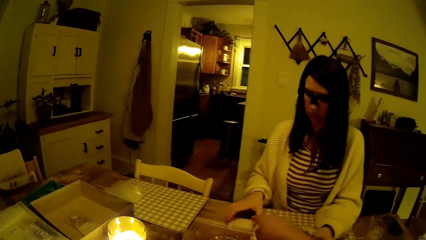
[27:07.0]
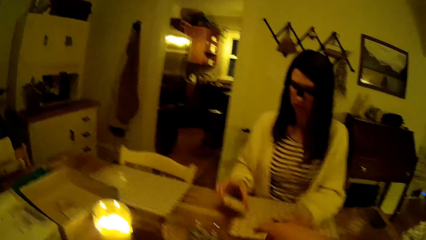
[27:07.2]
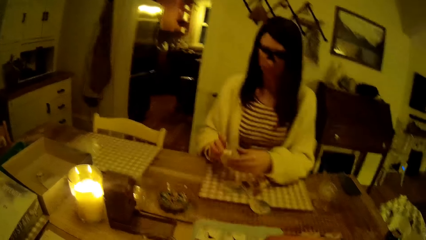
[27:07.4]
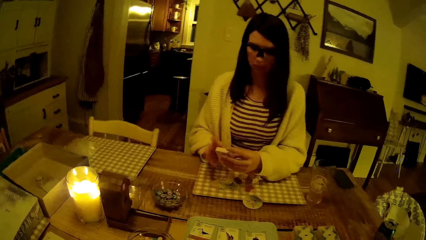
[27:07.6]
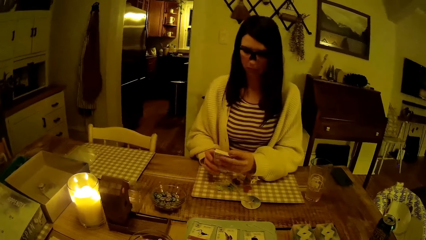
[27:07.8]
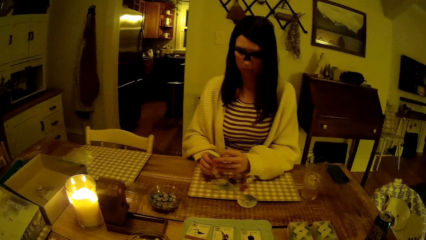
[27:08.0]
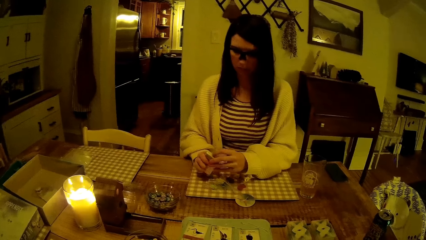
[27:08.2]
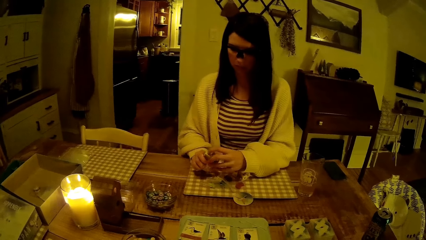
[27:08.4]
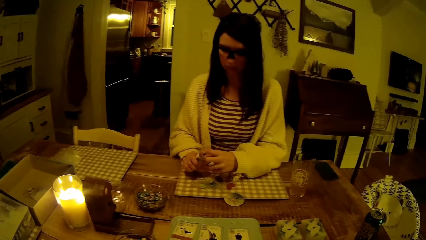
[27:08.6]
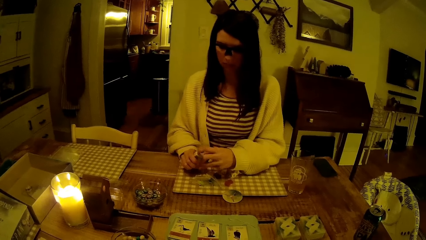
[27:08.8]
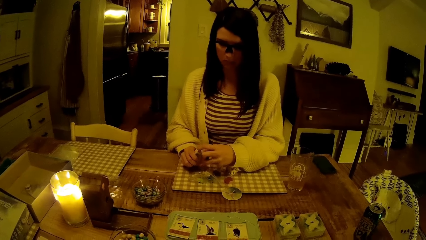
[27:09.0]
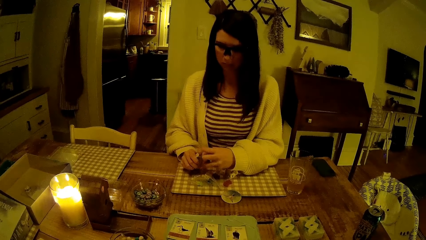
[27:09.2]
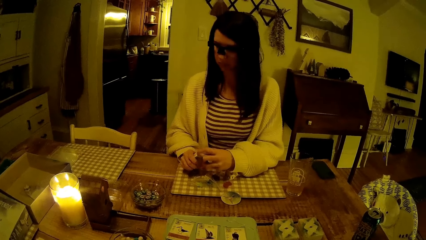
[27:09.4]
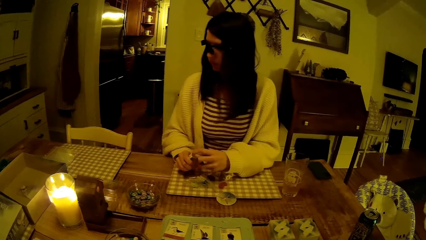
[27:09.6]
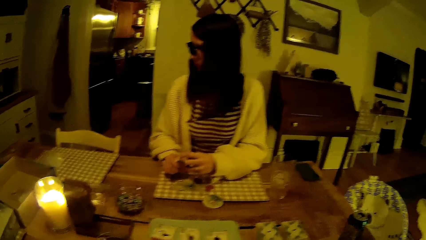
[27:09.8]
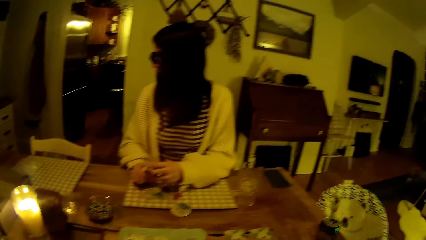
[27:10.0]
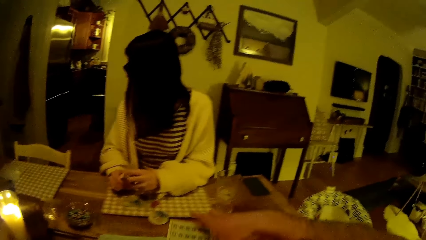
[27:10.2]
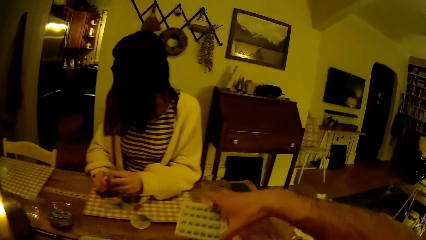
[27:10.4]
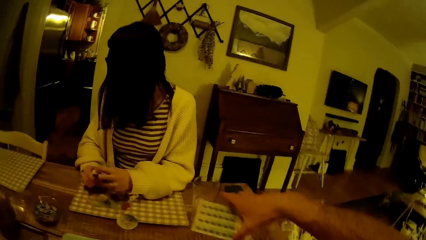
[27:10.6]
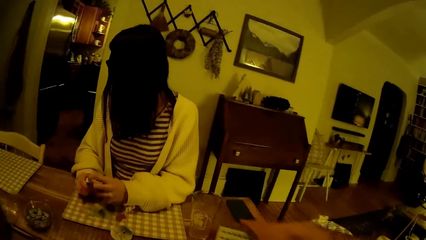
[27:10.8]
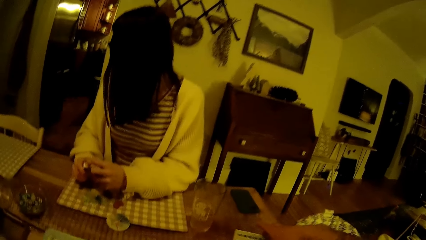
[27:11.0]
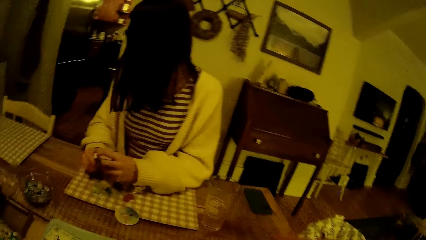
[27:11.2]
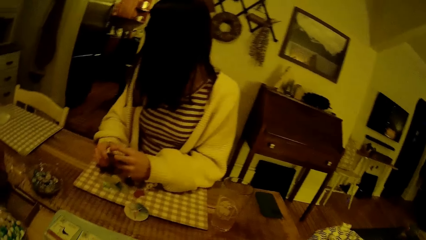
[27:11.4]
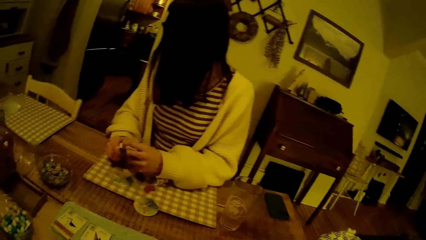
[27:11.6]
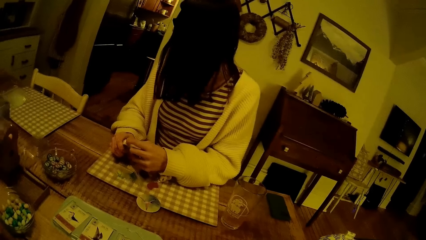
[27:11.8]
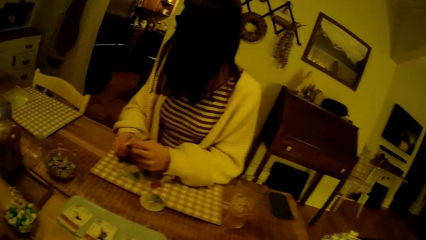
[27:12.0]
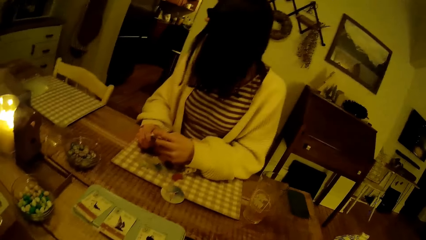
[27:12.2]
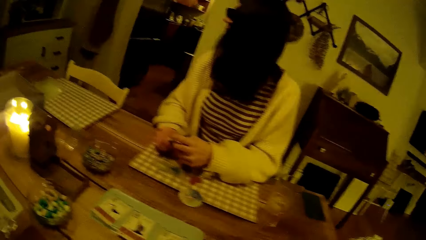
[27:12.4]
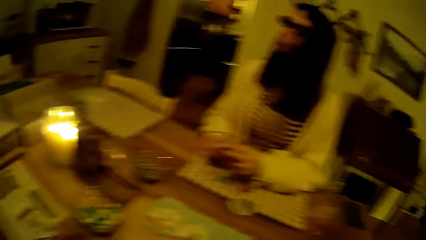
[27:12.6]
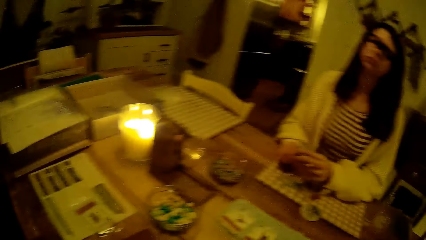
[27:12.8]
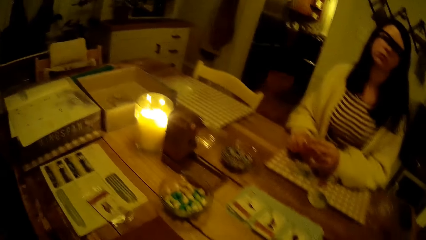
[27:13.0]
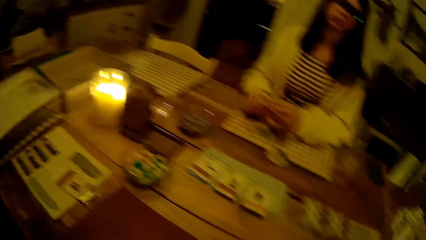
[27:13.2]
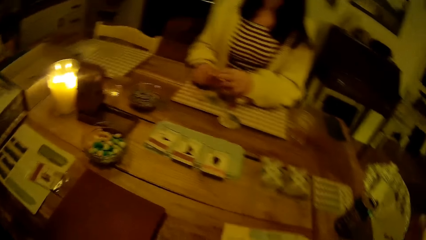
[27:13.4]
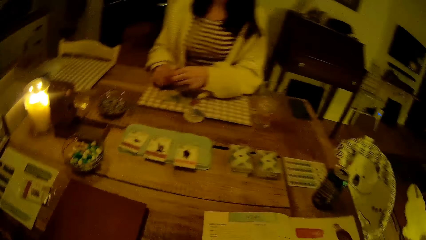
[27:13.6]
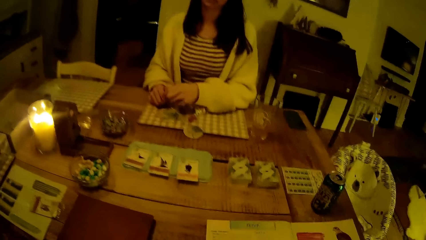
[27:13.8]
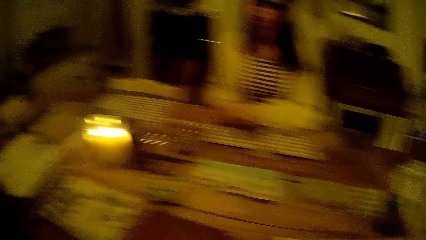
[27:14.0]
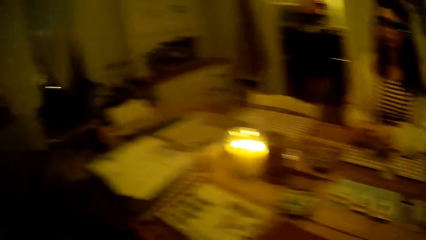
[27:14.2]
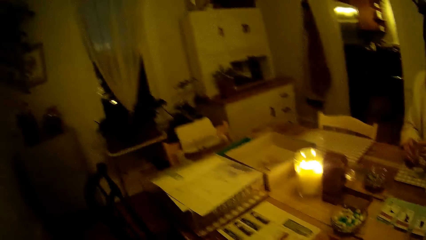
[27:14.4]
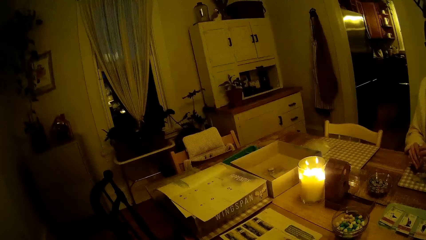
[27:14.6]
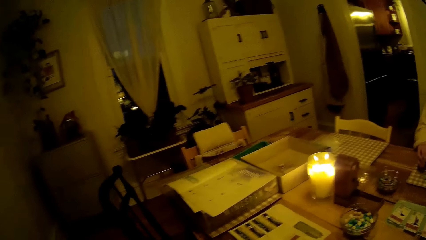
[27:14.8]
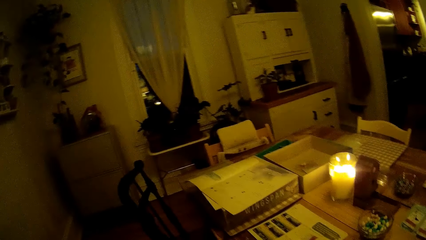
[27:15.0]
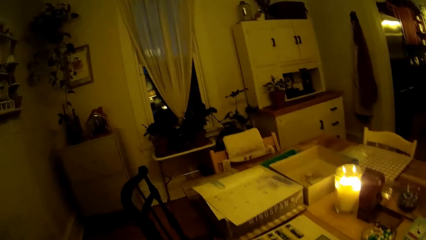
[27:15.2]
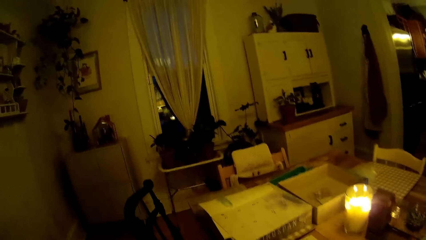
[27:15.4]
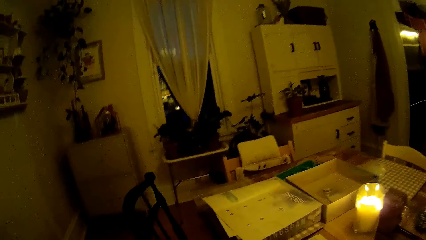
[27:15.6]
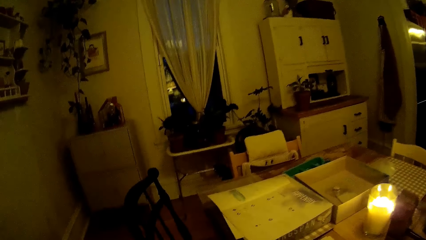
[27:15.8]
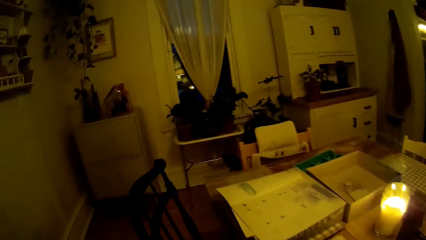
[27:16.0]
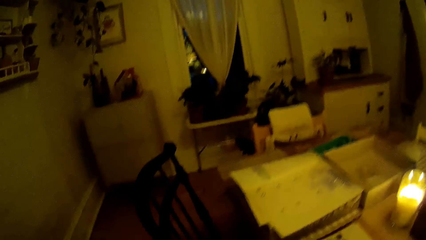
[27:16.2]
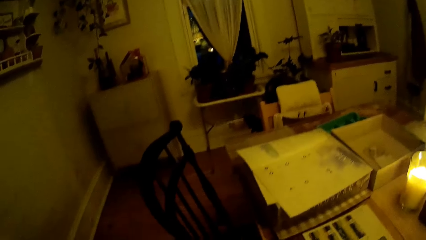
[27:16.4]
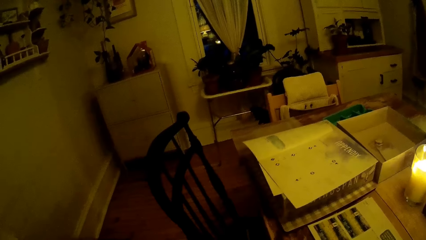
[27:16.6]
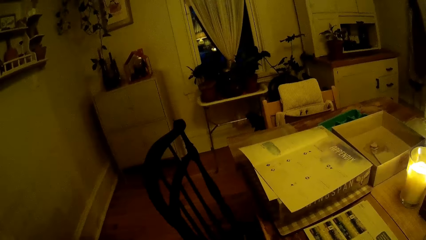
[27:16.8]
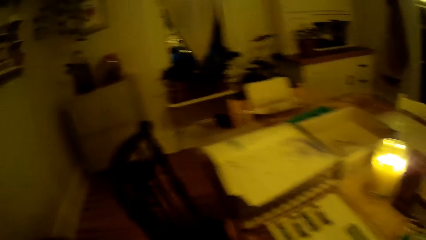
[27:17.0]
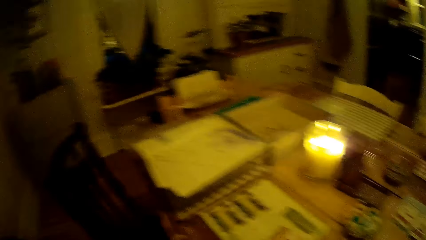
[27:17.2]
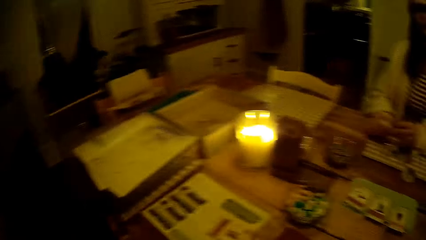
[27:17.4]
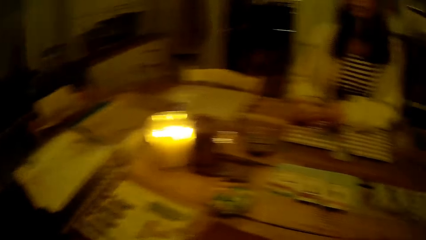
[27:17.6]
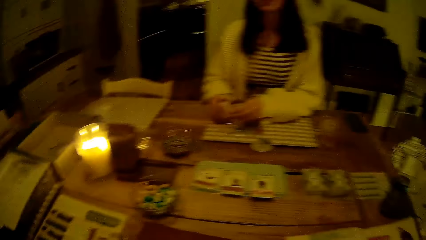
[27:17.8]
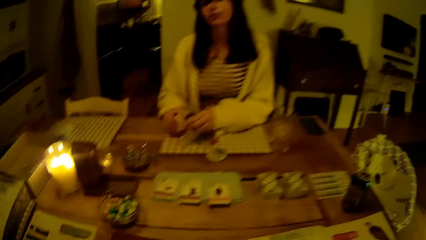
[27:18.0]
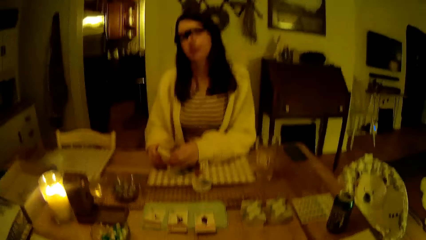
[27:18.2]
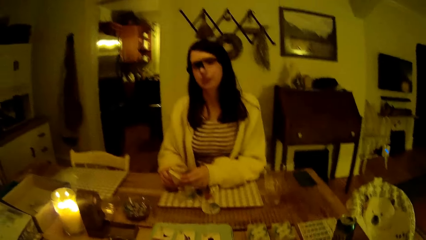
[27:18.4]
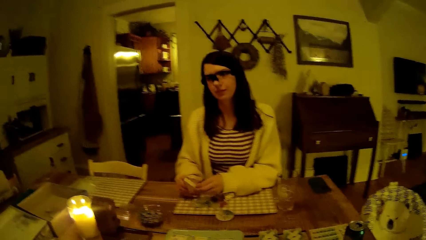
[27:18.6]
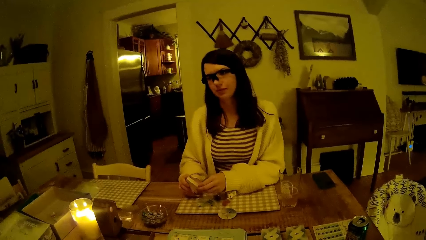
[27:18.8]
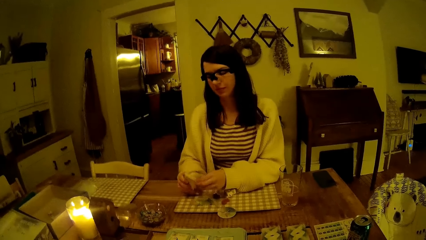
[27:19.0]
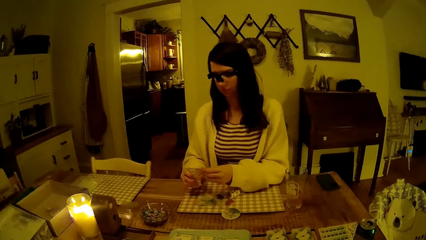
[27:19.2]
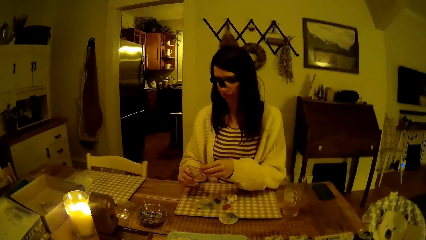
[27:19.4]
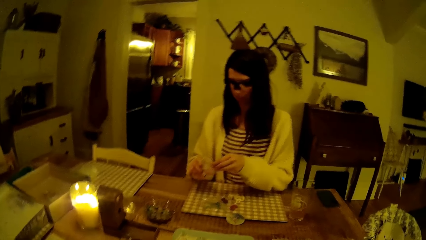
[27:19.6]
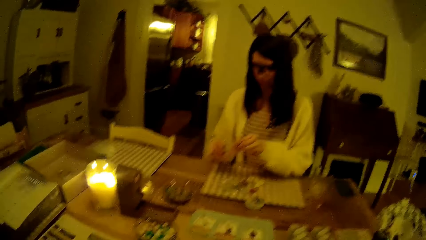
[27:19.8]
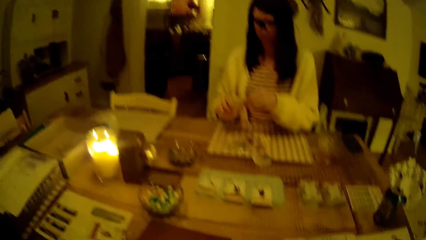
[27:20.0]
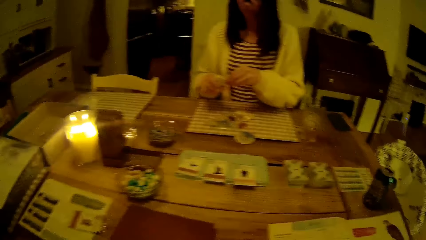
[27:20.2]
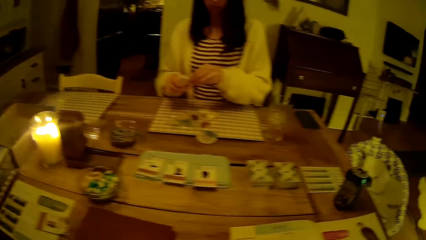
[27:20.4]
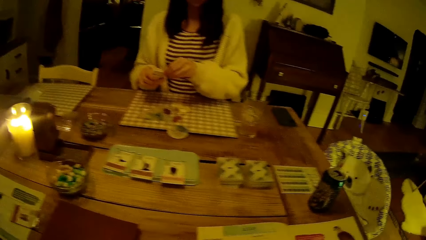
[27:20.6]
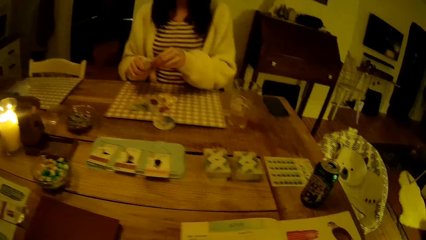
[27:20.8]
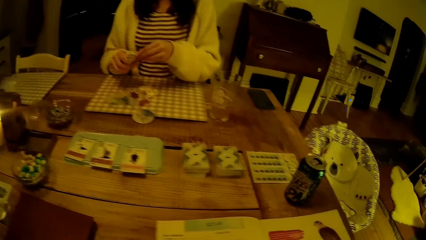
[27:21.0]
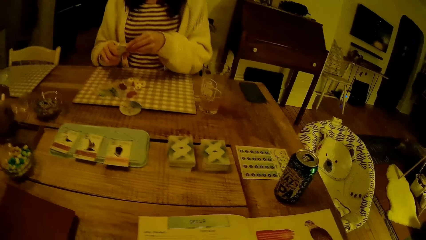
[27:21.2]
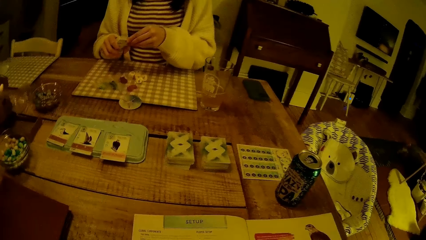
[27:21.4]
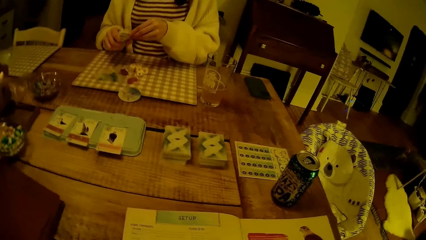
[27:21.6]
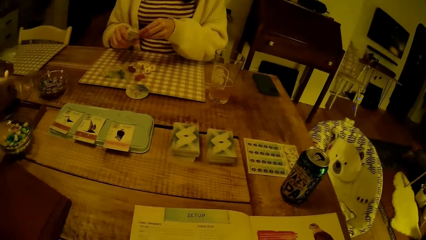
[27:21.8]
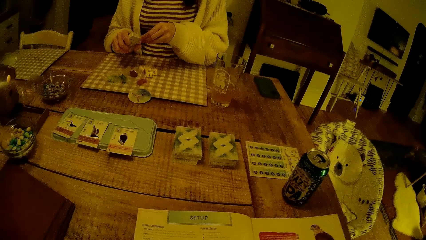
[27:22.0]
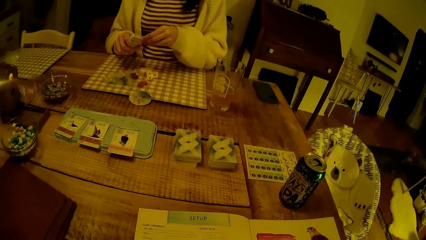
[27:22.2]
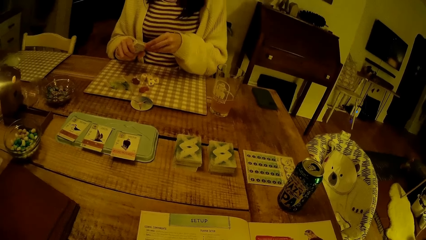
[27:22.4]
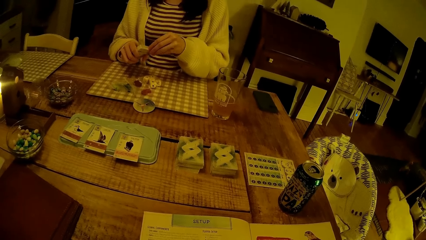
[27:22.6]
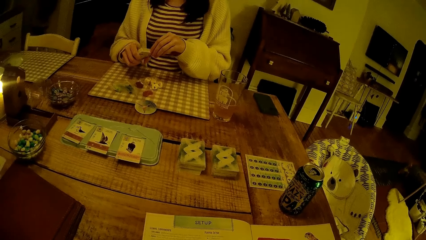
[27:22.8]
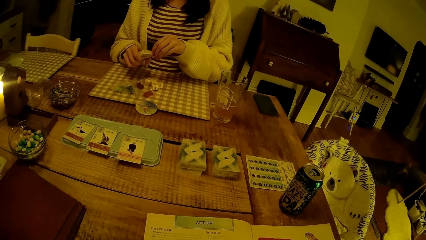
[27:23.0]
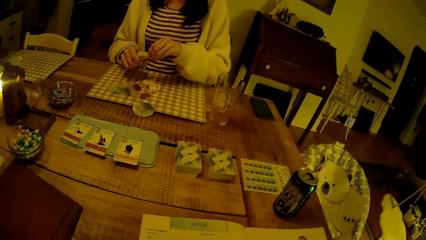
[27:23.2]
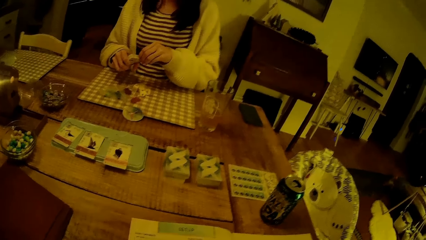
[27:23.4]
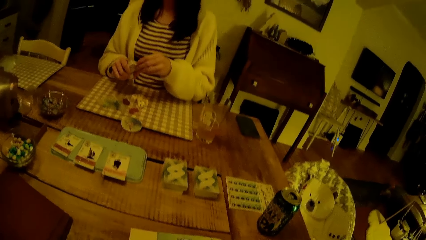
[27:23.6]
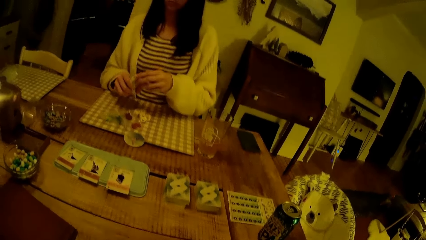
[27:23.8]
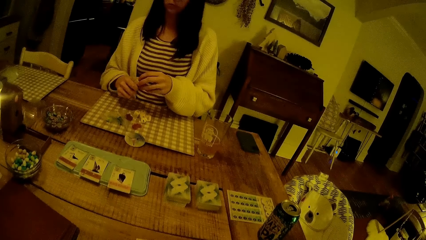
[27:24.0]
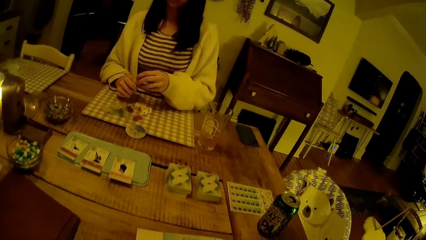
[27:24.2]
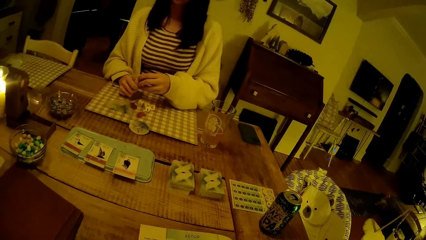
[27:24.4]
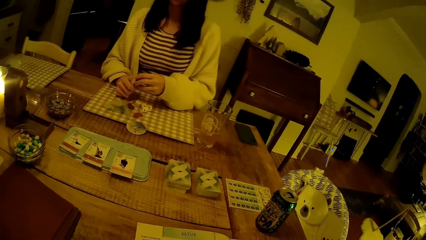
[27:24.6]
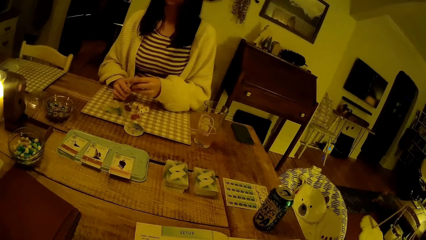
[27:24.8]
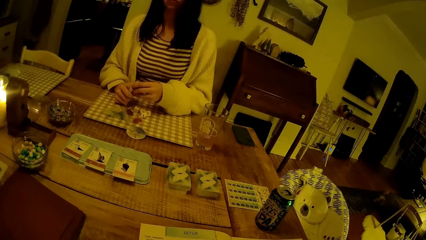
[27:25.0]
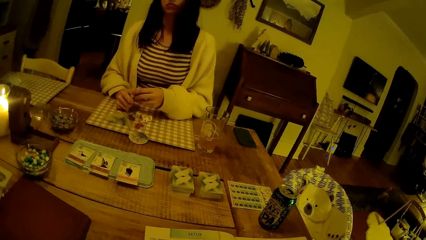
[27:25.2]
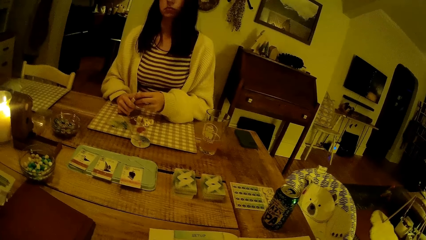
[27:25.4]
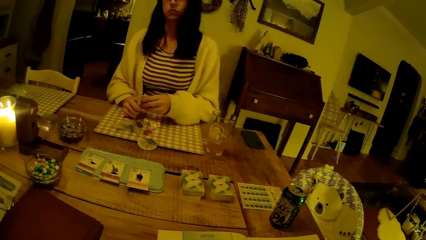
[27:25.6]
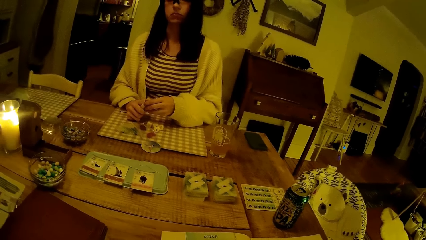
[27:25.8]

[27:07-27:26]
The woman picks up the pack of cards with her right hand from the table. The woman tries to open the pack of cards with her left hand. The camera wearer places a game board on the table with his right hand. He moves an object on the table. He looks around. The woman opens the box of cards.
